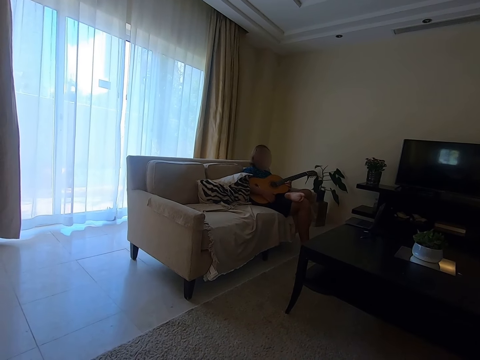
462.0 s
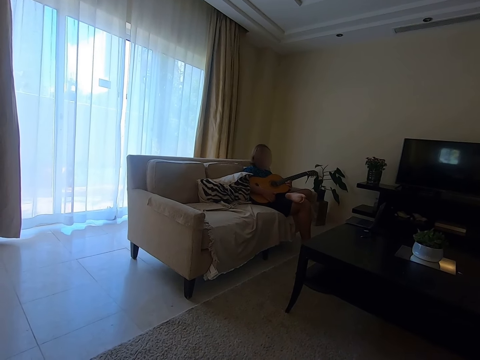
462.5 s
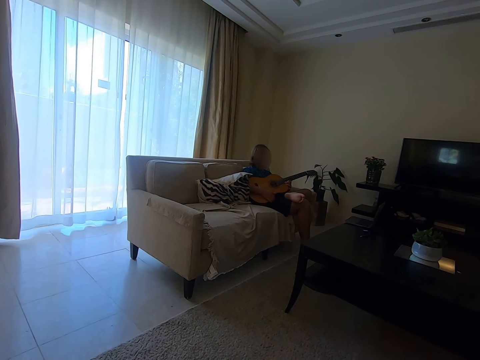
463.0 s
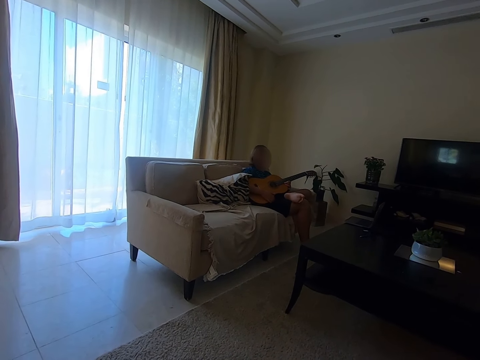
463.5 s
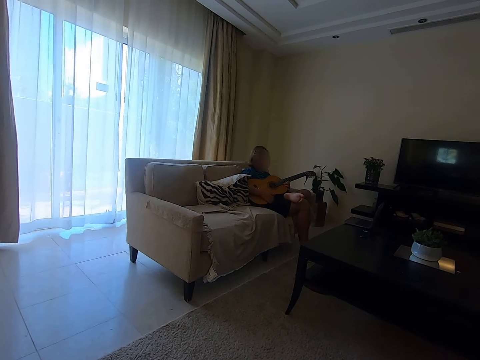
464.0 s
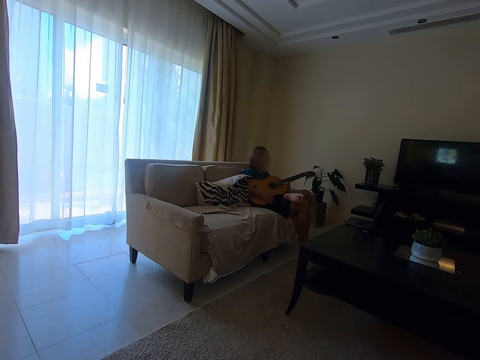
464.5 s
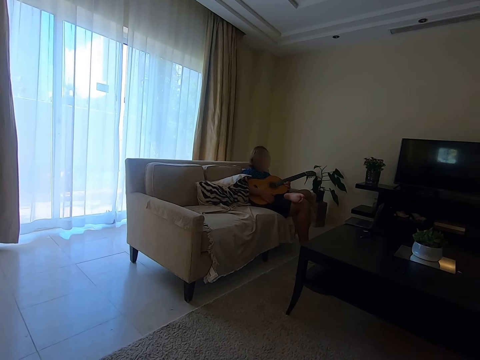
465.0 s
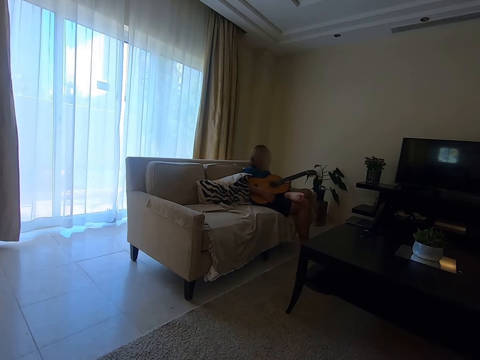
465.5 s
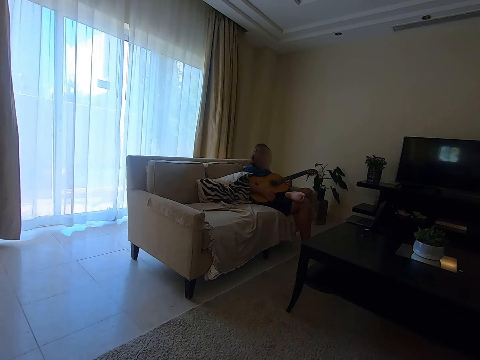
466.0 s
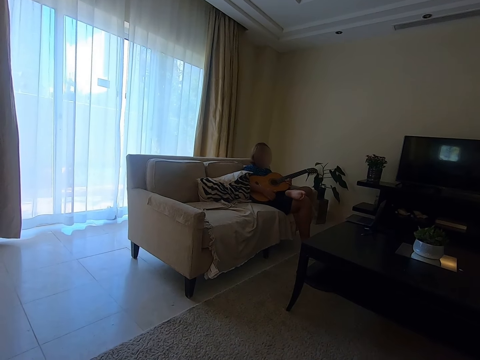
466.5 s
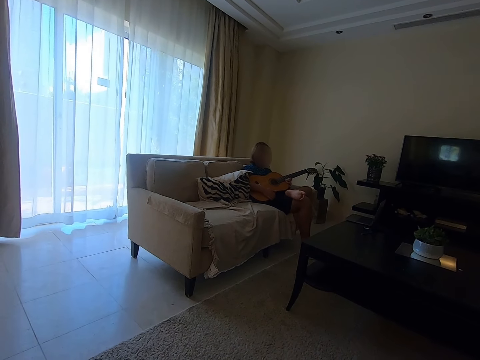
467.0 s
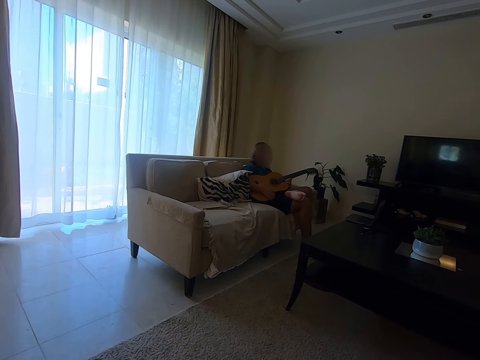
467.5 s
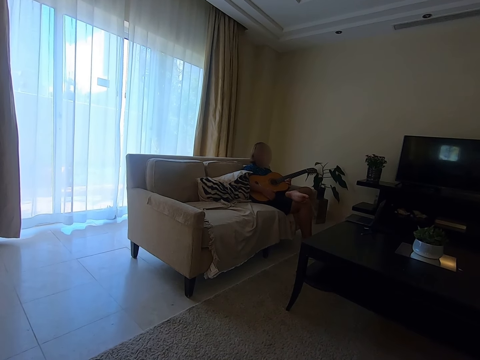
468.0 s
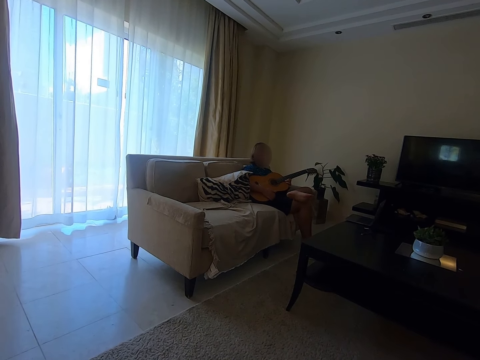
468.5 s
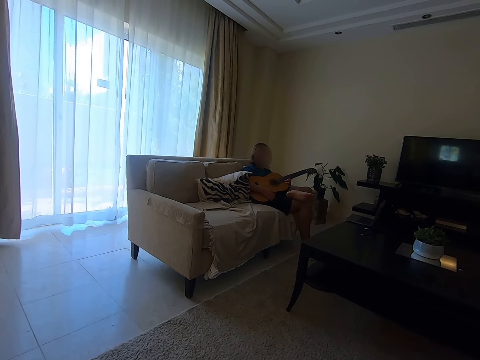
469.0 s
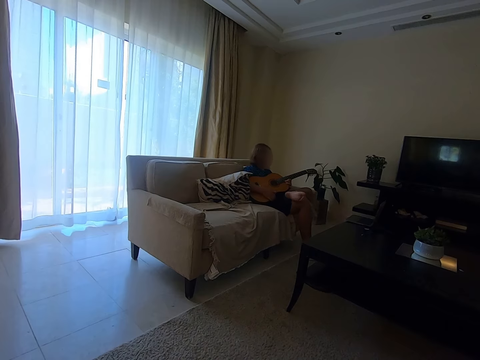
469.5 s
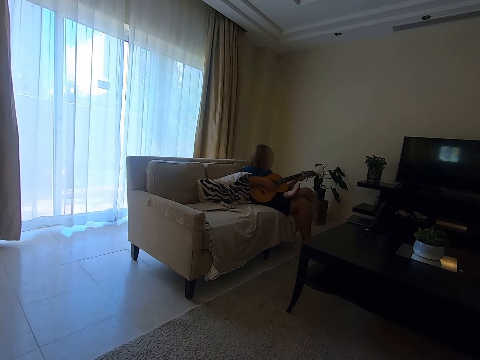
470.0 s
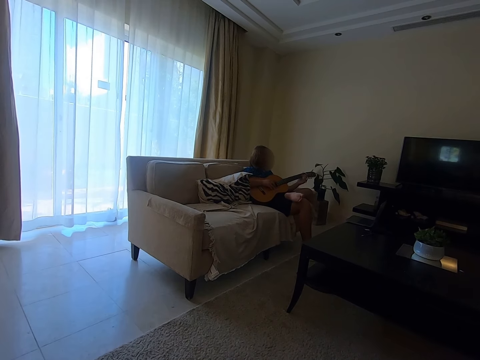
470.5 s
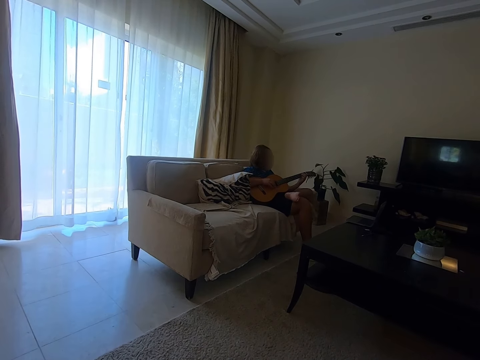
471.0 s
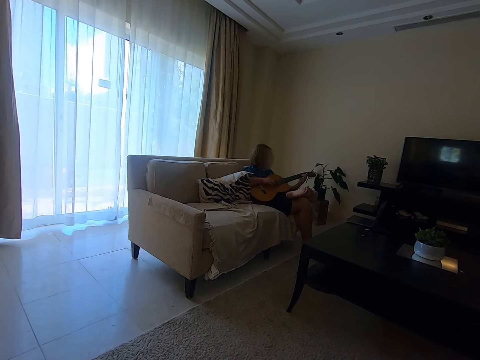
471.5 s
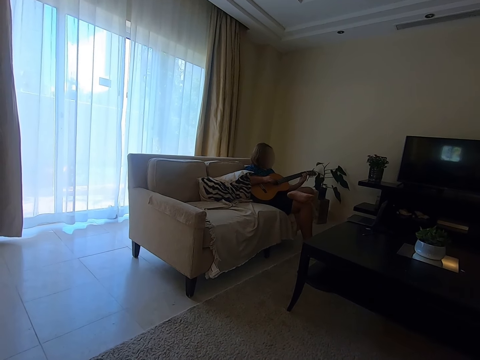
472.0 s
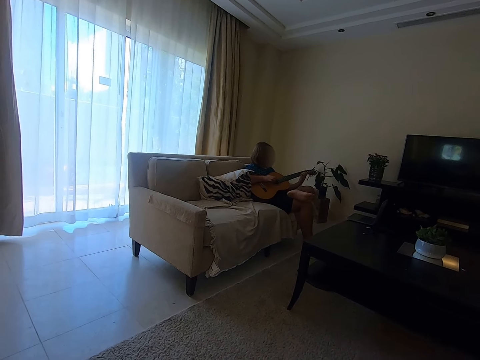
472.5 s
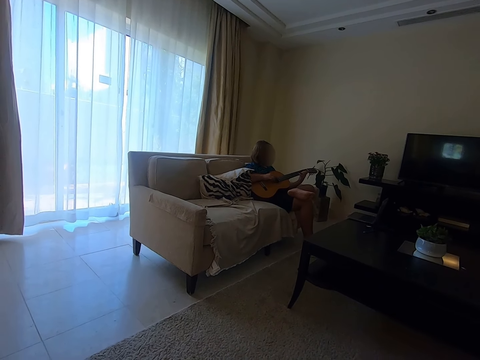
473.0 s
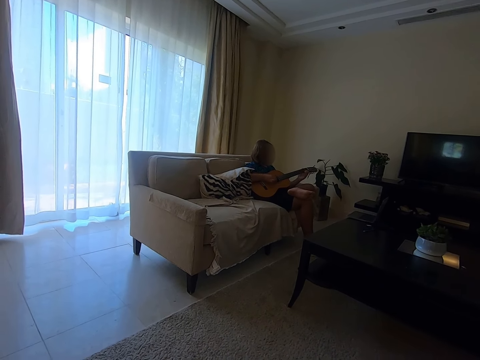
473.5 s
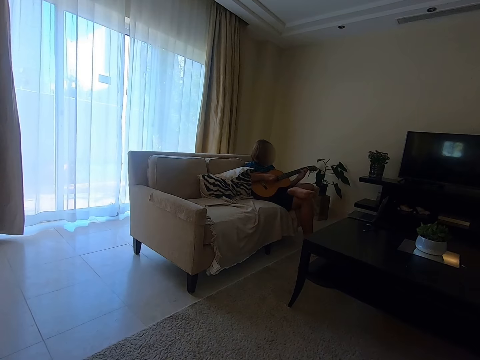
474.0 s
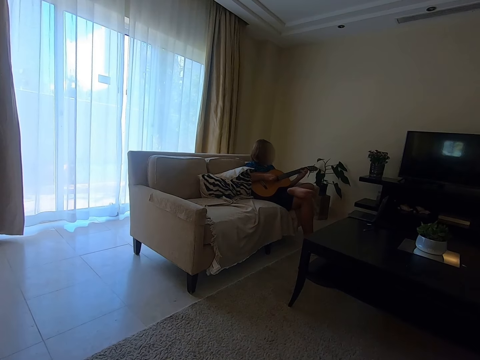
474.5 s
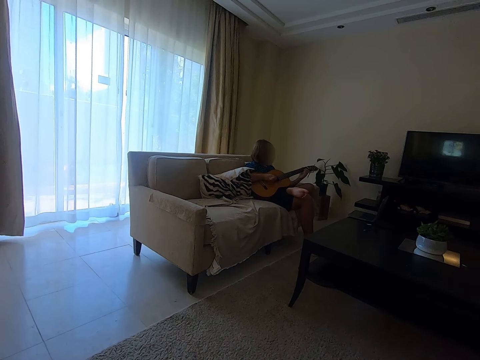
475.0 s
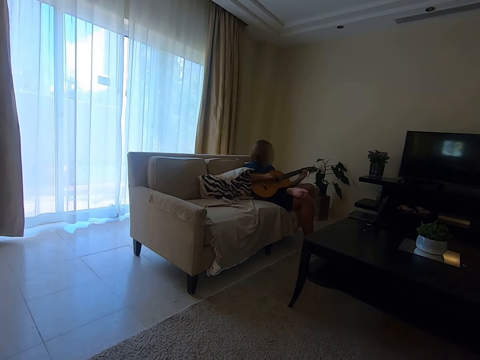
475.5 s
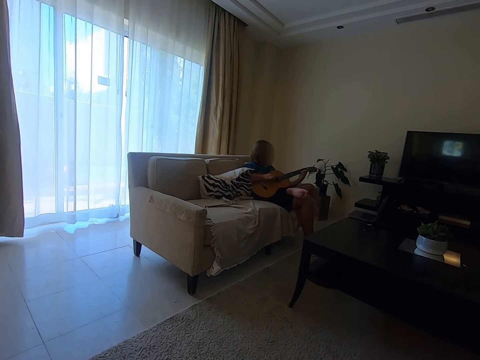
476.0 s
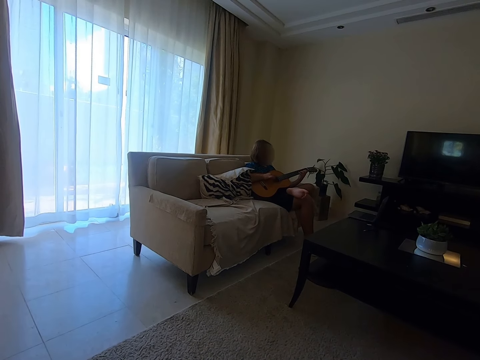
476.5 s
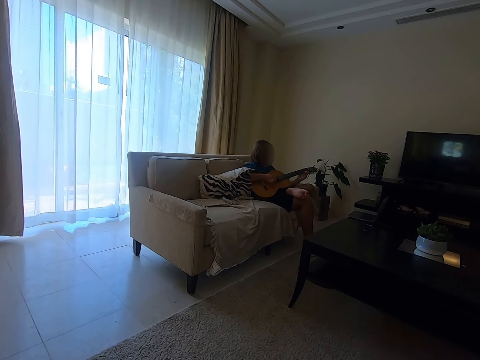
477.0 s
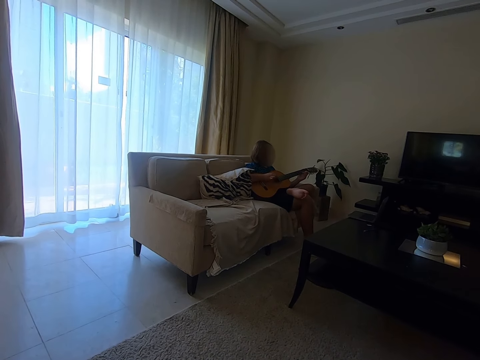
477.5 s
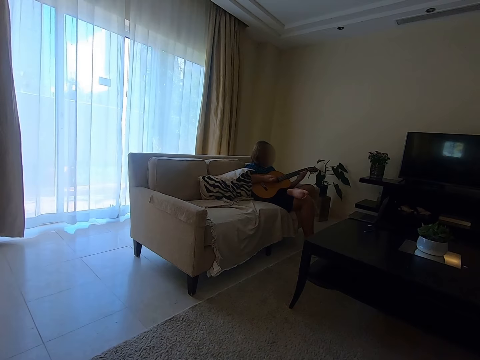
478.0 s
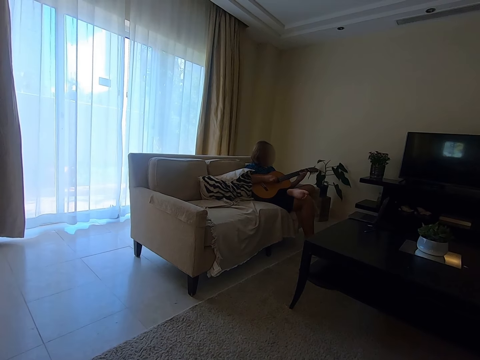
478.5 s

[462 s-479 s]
The camera wearer talks. A woman plays the guitar.

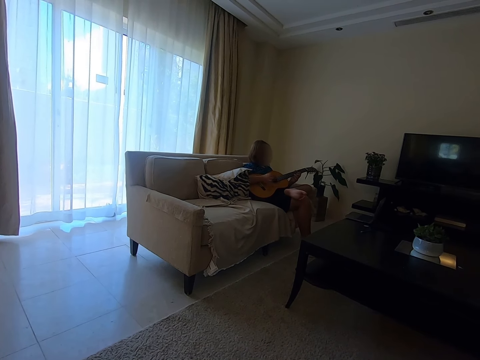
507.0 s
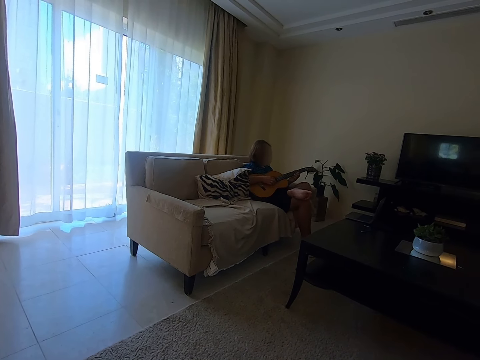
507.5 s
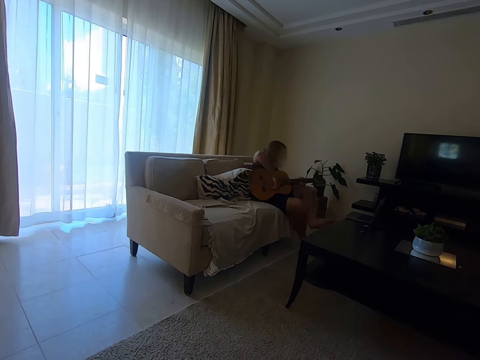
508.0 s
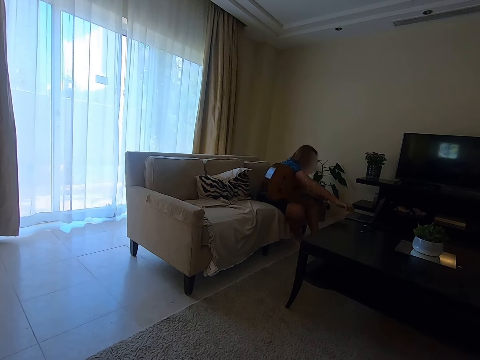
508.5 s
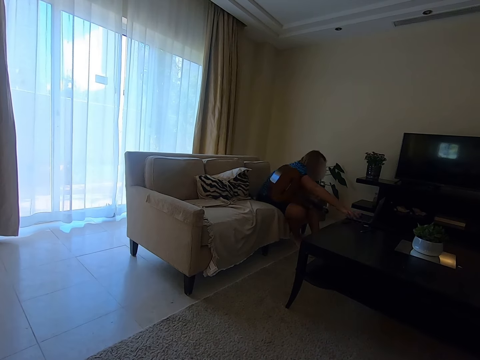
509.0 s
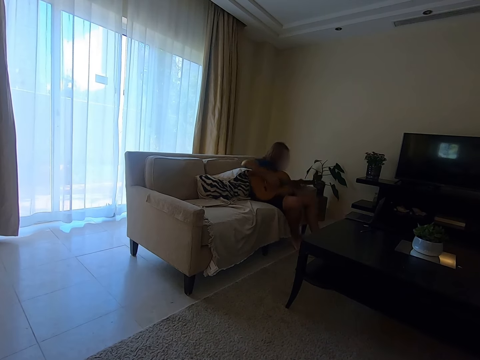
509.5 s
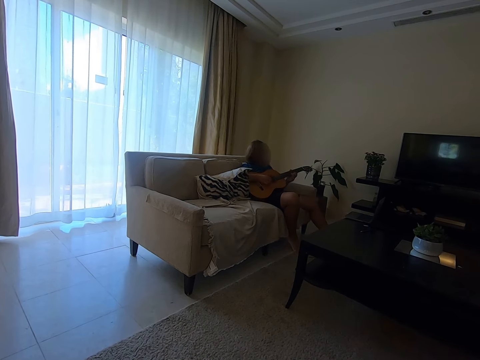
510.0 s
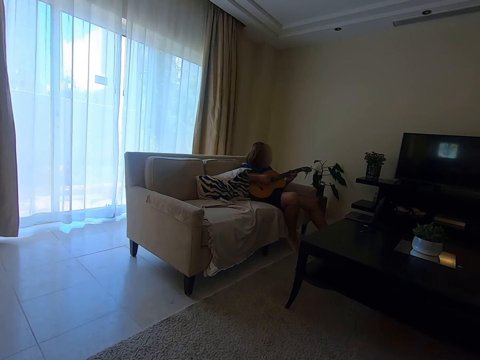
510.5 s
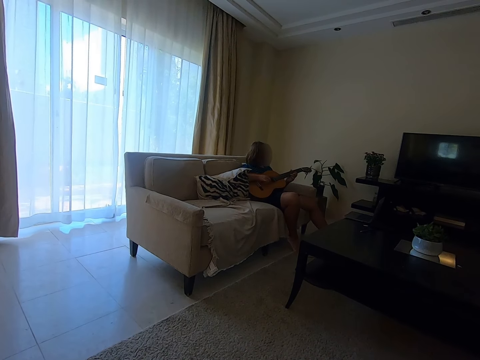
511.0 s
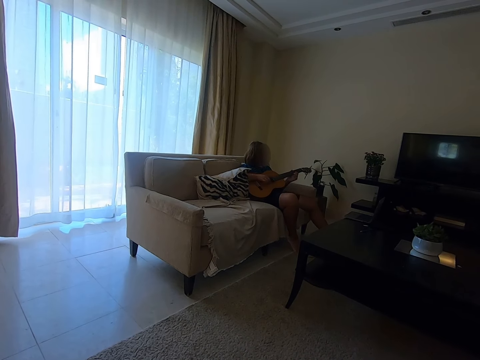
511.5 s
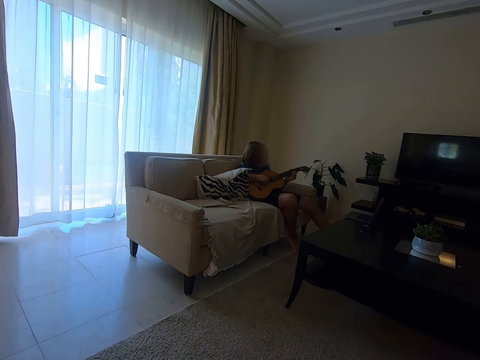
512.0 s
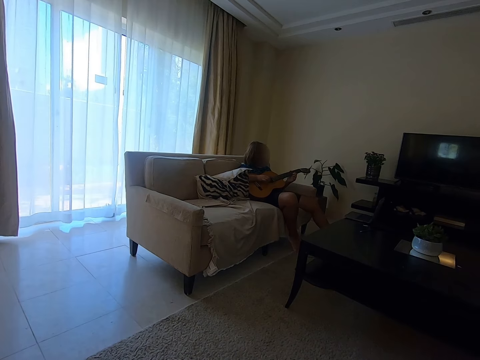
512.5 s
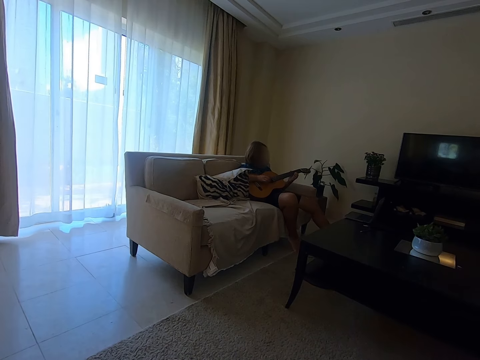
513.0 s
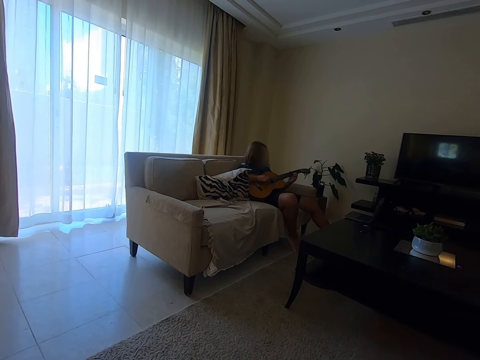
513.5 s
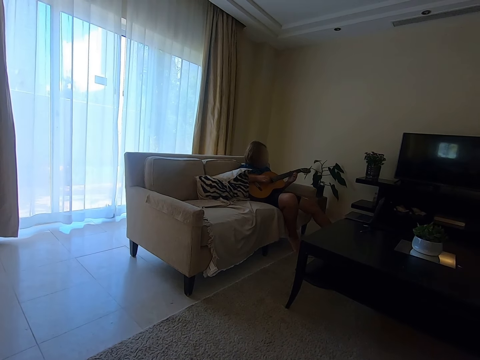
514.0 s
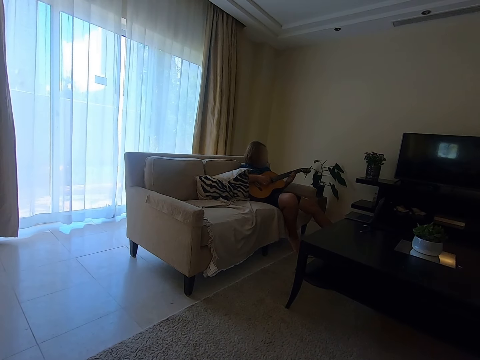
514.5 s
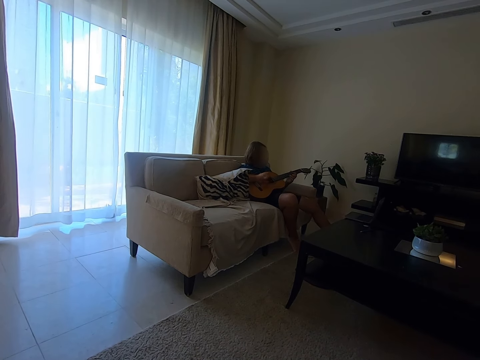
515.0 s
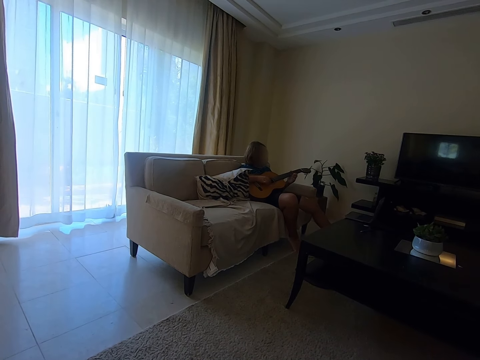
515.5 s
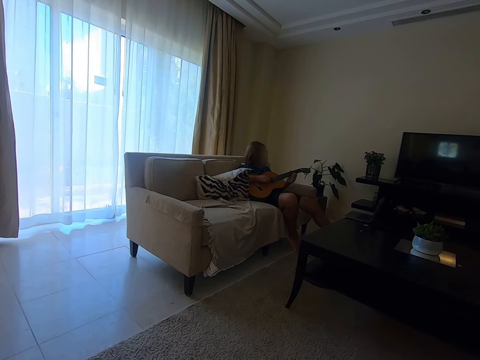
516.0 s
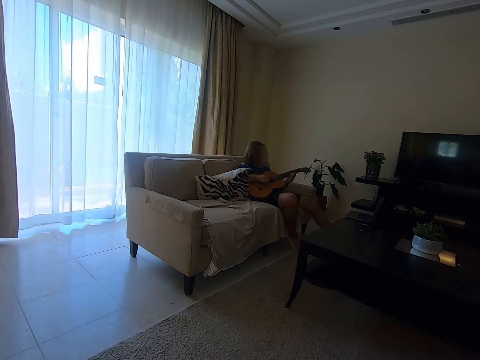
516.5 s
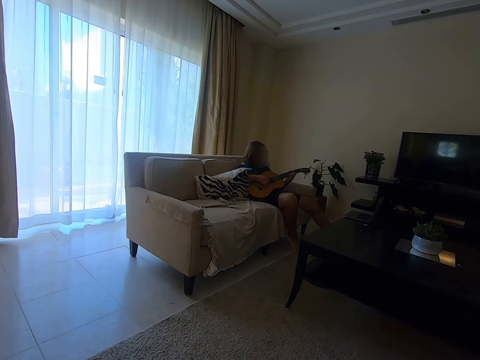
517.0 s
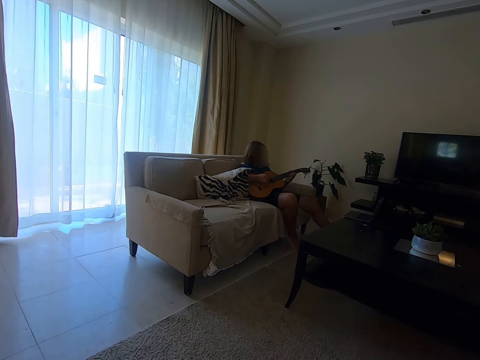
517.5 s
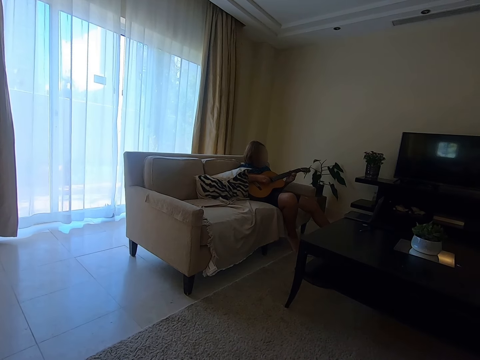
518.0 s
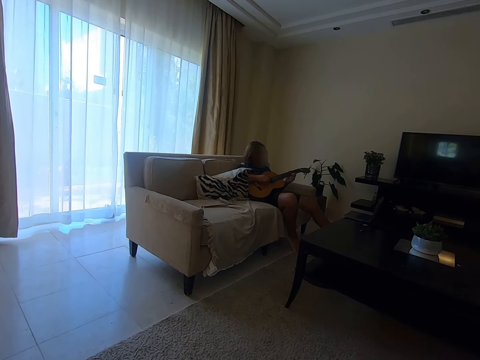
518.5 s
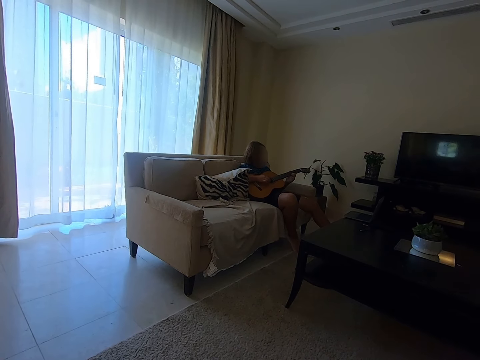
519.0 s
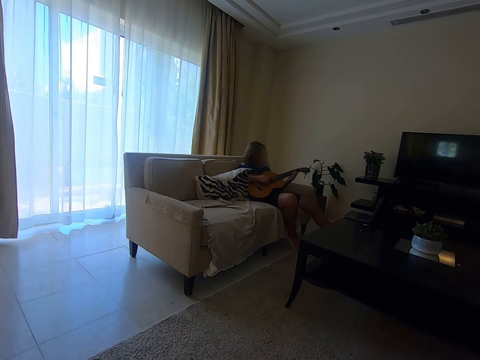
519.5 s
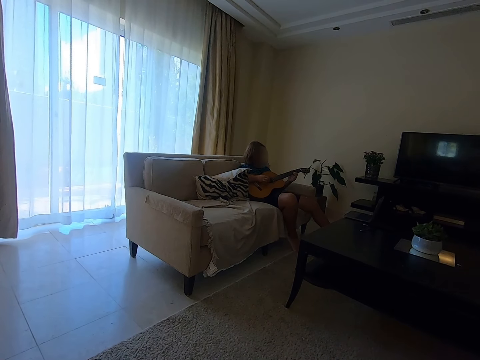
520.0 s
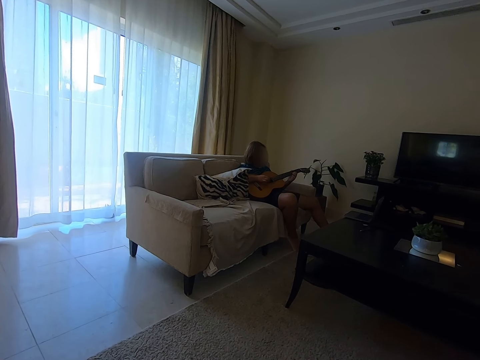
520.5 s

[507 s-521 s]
A woman operates the laptop. The woman presses the laptop. The woman plays the guitar.
